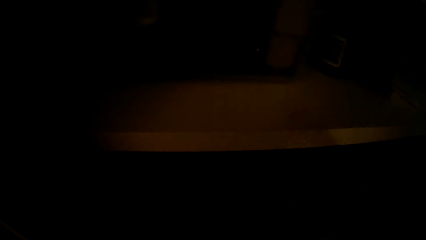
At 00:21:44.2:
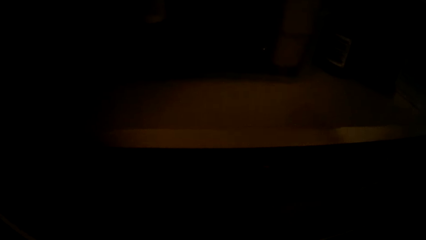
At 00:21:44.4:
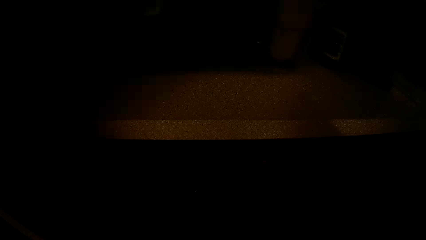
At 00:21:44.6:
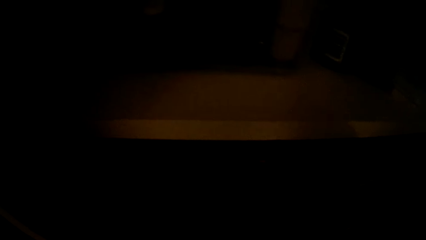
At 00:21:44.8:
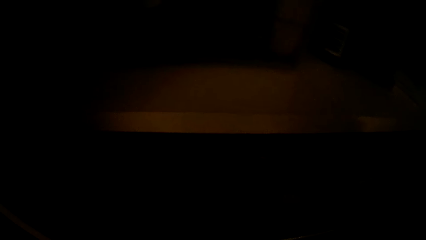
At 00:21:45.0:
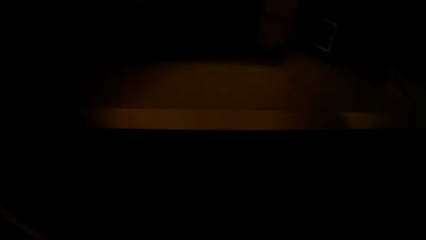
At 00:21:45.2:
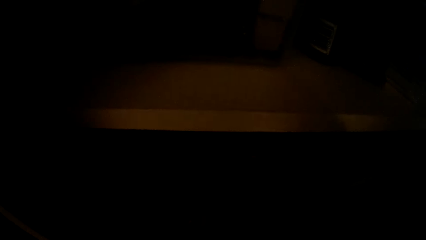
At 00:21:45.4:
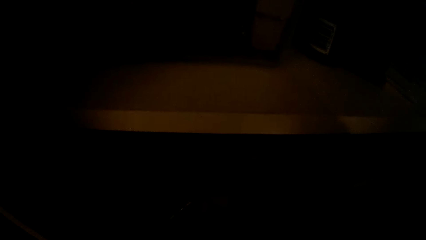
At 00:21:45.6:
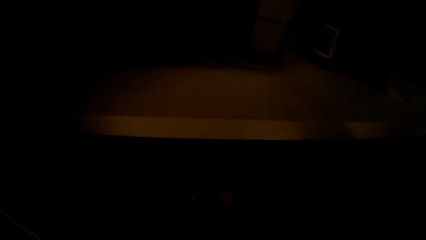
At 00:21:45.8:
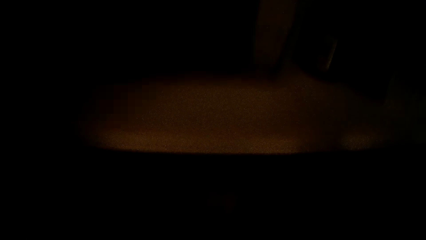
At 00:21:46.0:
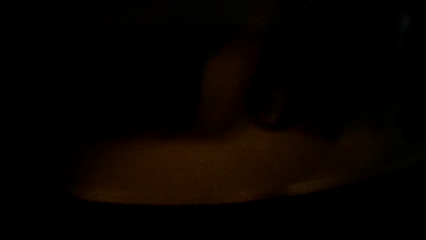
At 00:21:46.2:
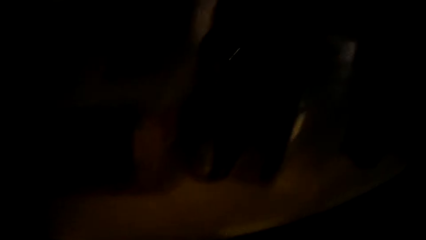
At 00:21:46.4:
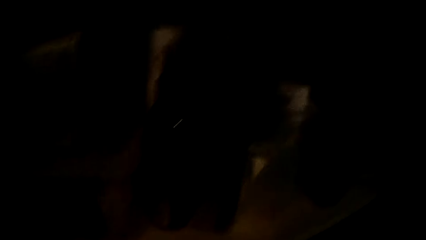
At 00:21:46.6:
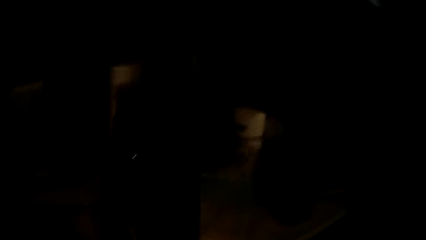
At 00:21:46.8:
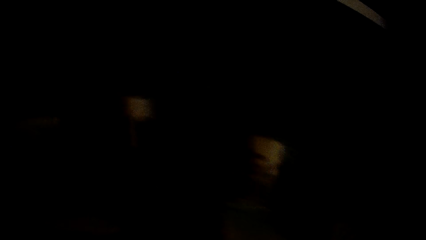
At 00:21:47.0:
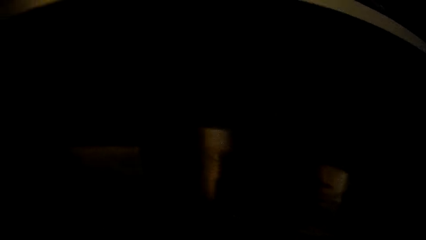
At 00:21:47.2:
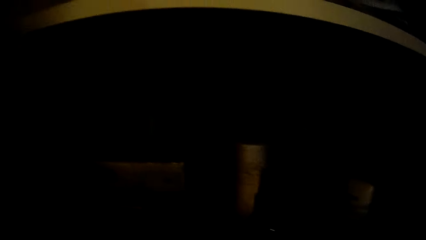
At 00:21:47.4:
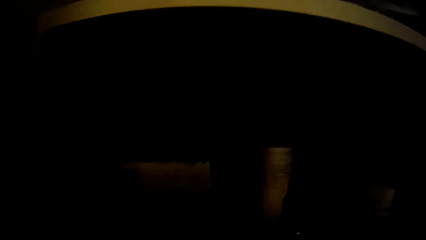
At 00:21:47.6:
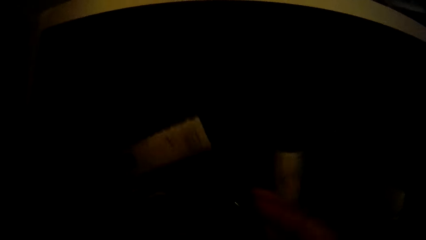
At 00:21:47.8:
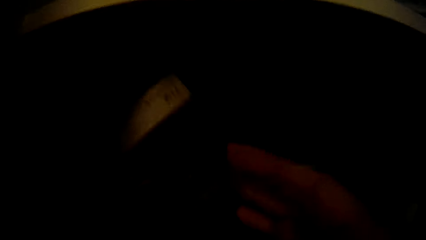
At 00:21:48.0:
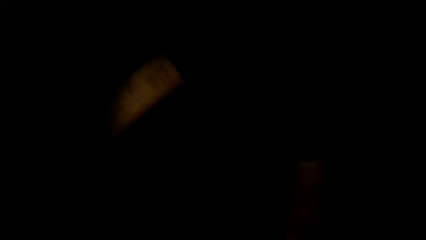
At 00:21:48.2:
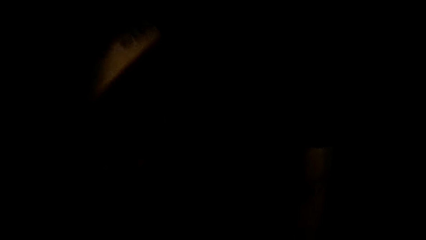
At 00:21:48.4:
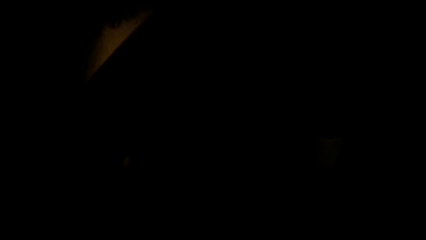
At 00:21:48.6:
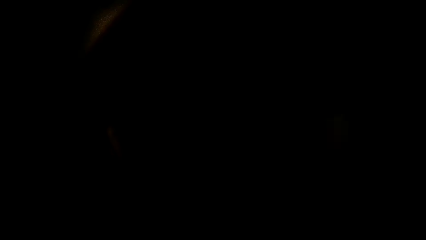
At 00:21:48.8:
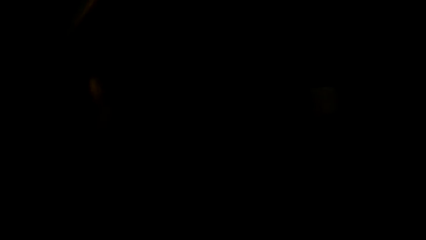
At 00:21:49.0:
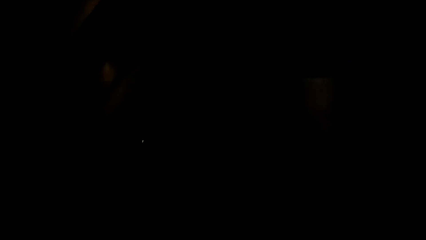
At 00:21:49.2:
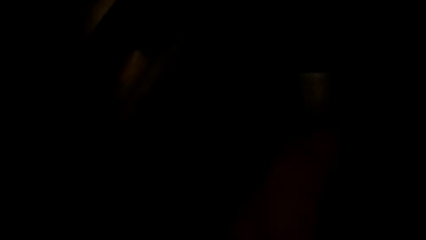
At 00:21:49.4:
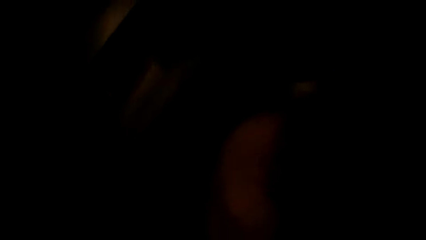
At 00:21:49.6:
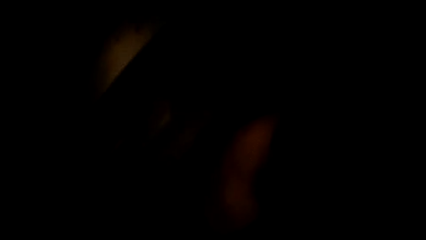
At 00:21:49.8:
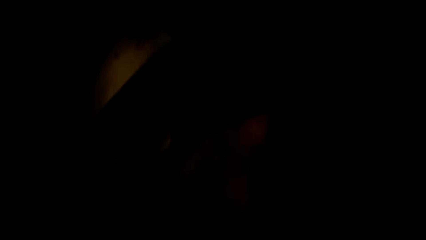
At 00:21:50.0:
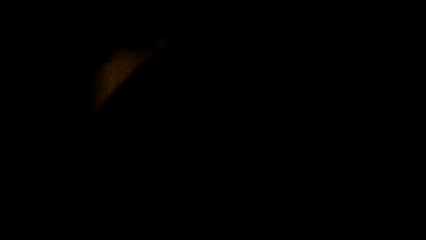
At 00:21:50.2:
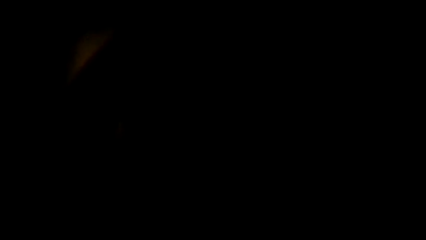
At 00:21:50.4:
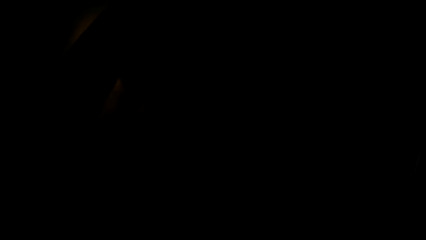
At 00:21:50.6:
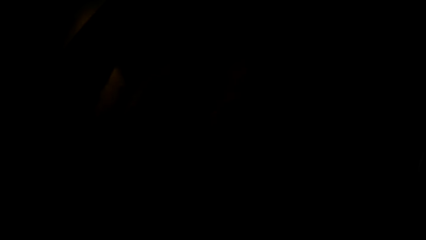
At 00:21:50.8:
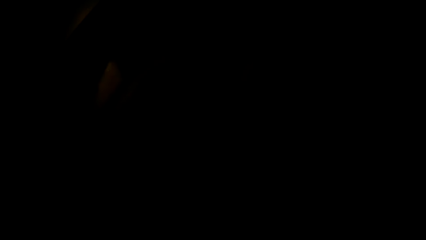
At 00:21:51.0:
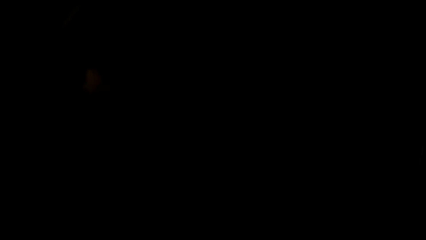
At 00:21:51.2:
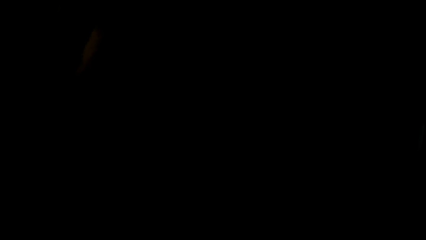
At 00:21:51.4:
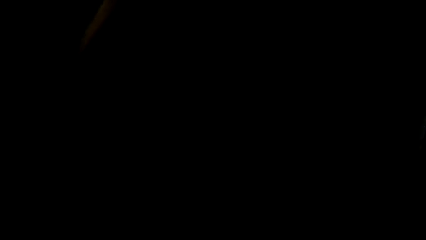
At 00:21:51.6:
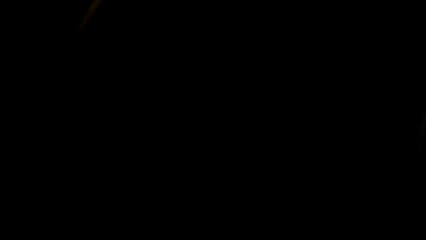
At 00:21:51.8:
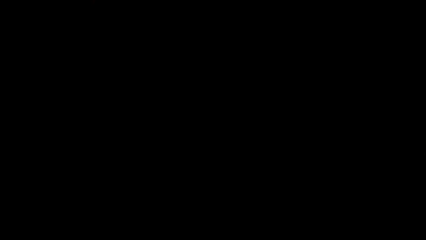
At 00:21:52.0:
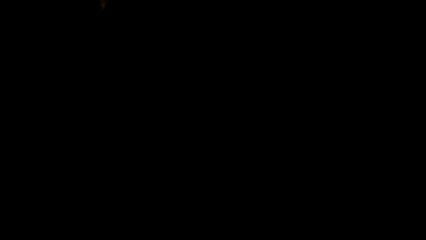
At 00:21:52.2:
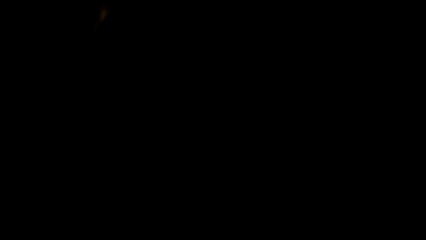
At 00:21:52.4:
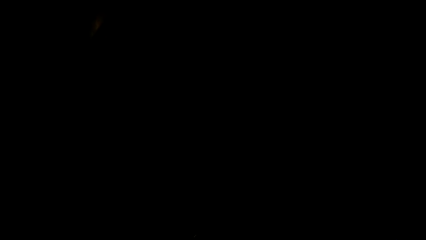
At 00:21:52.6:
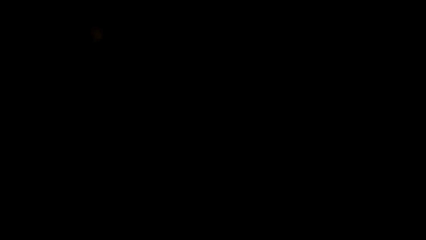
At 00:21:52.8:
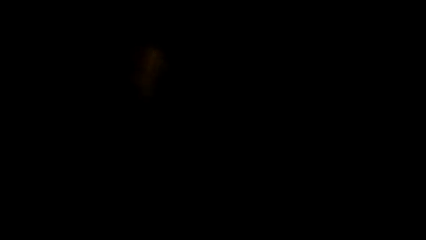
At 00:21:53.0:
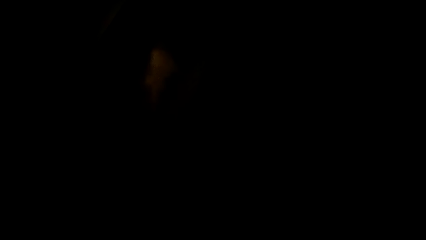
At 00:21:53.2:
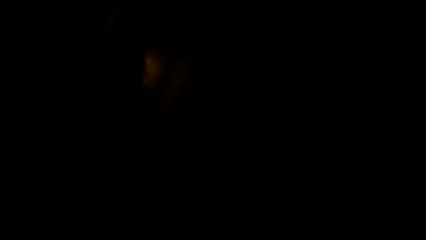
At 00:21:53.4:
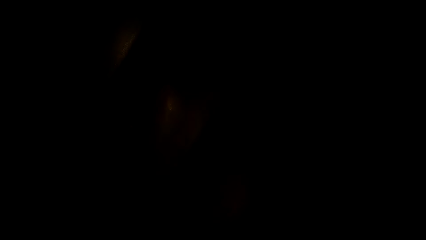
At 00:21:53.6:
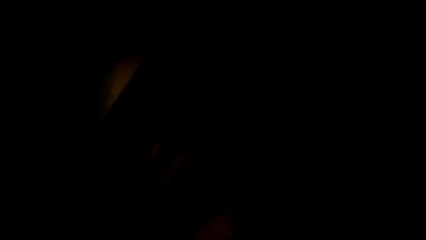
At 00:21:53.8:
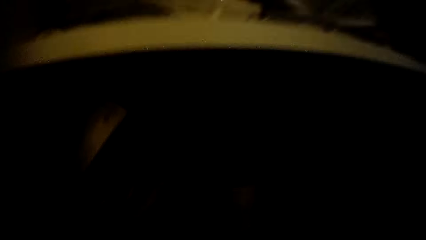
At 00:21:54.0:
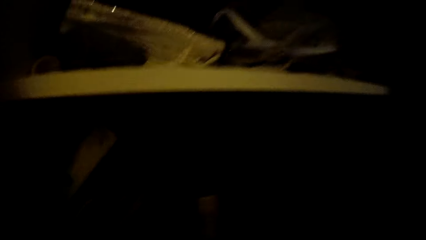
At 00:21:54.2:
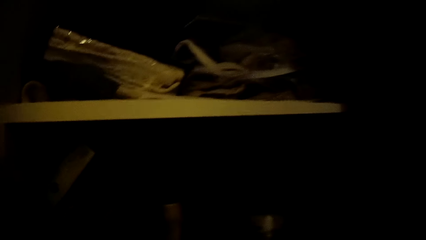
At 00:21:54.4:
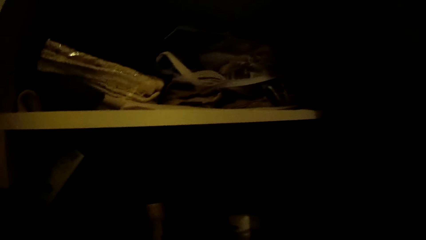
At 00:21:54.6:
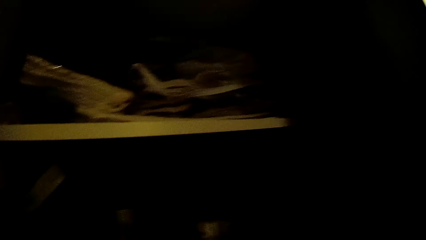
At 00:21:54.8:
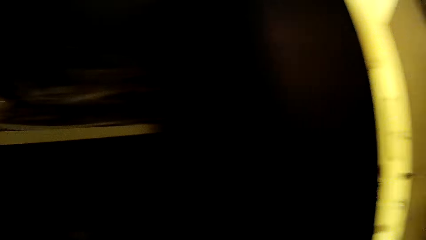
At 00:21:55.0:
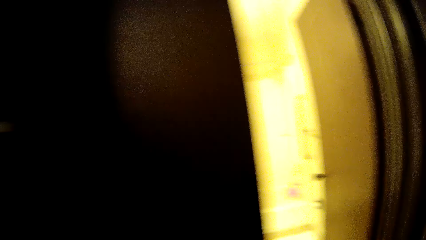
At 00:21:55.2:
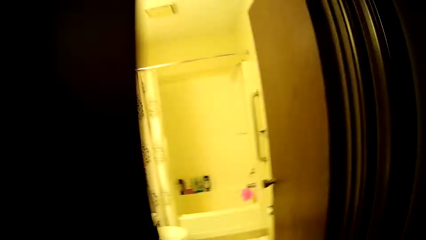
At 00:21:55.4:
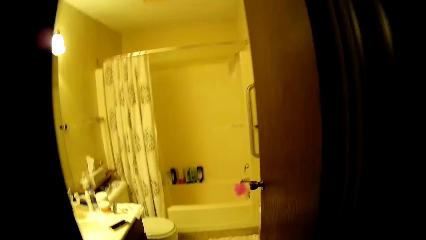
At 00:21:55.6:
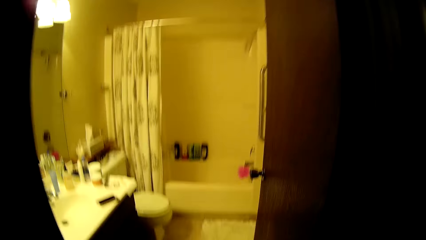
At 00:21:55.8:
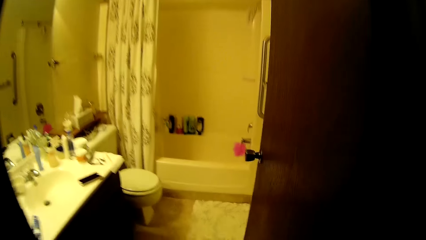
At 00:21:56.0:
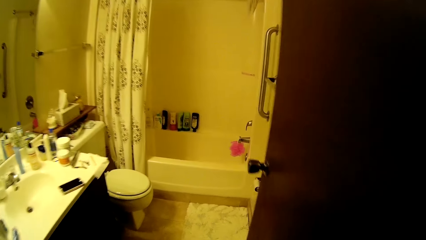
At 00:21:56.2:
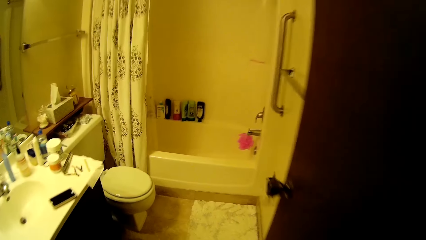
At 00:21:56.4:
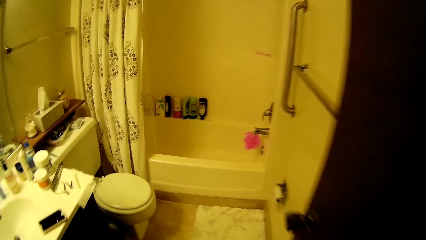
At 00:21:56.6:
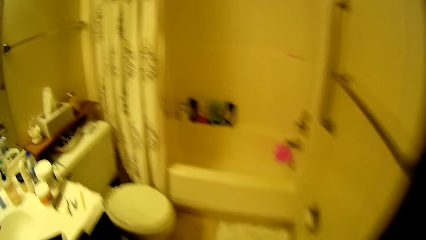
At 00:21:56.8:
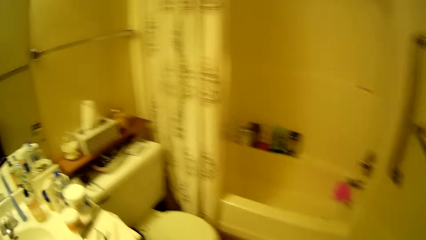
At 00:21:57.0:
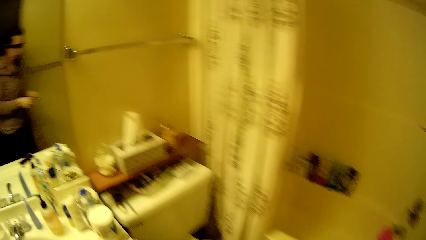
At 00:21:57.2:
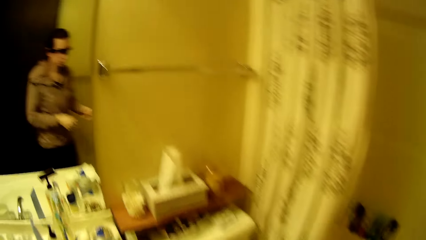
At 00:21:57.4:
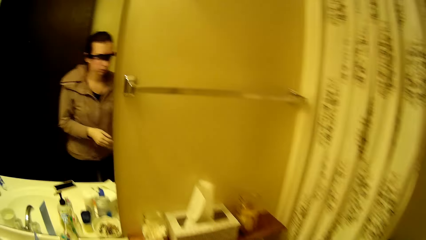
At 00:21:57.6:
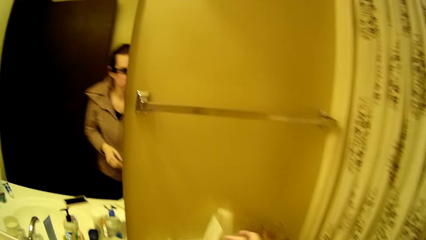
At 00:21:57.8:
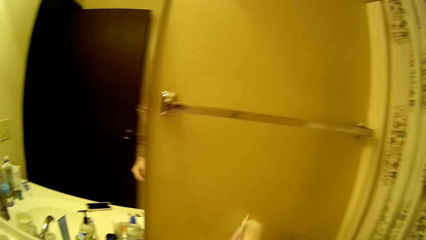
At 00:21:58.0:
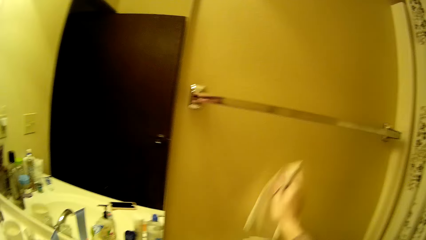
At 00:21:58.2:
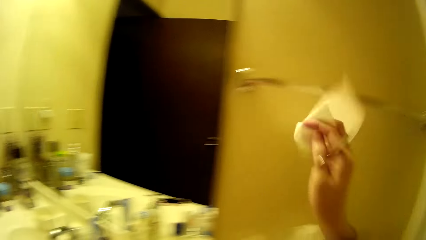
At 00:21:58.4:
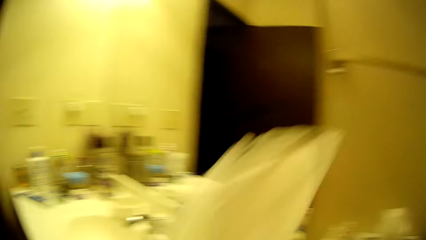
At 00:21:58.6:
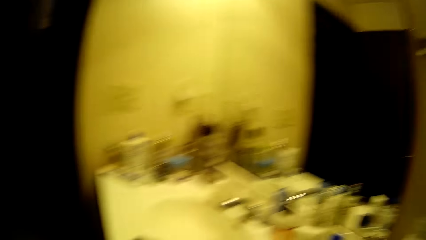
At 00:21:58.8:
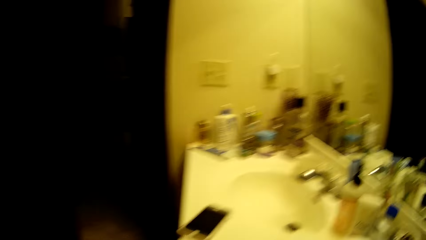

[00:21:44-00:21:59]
The camera wearer opens the plastic storage container in the wardrobe with her left hand. She walks from the wardrobe to the bathroom. She picks up a facial tissue from the tissue box with her right hand.
